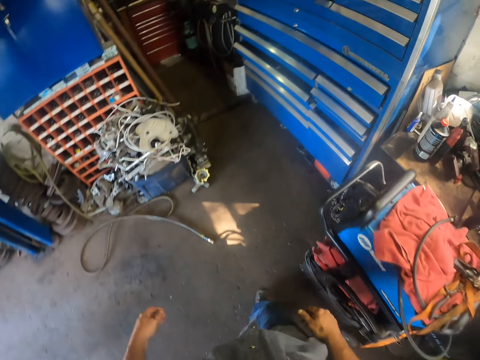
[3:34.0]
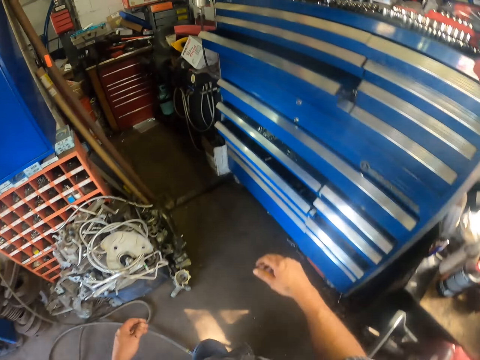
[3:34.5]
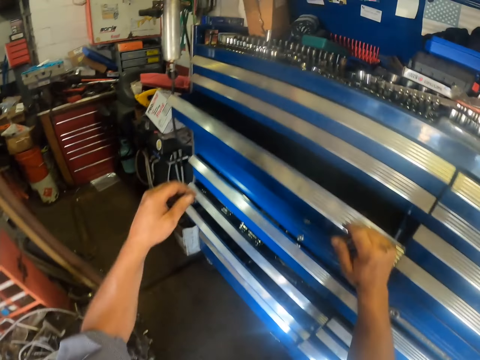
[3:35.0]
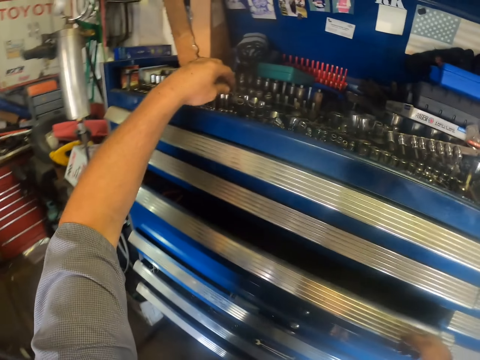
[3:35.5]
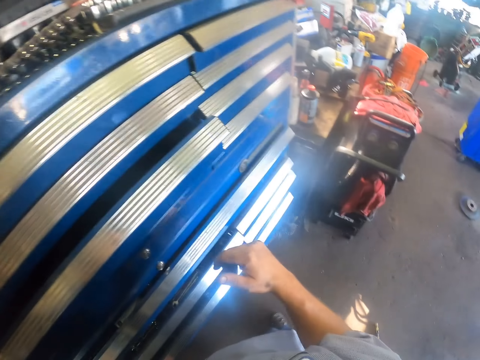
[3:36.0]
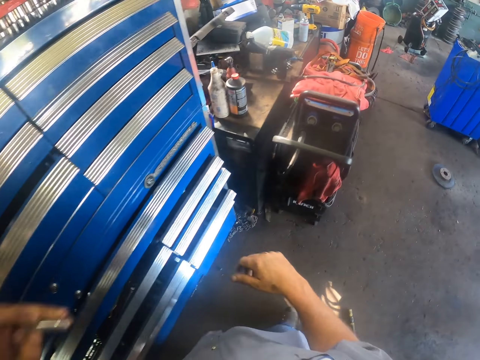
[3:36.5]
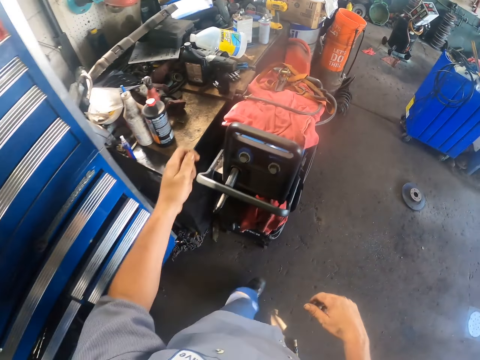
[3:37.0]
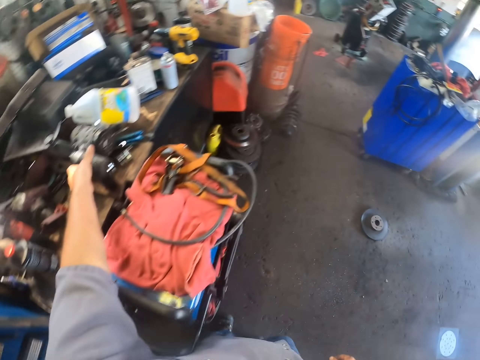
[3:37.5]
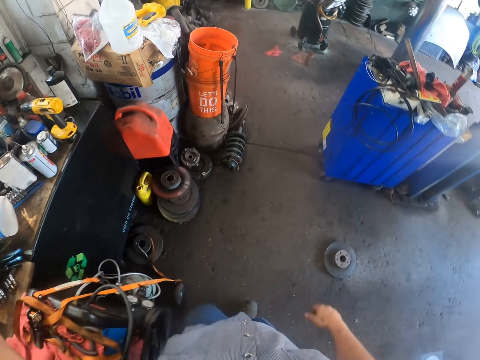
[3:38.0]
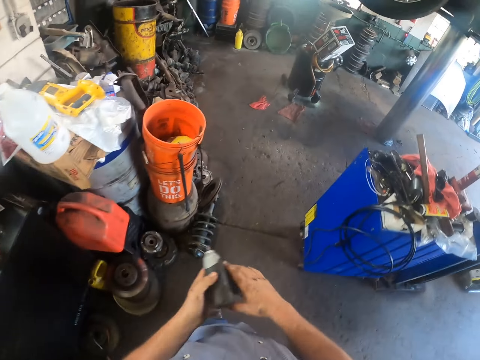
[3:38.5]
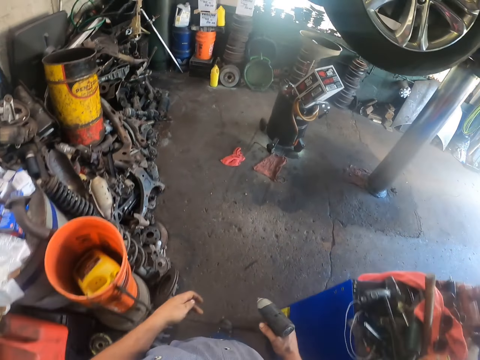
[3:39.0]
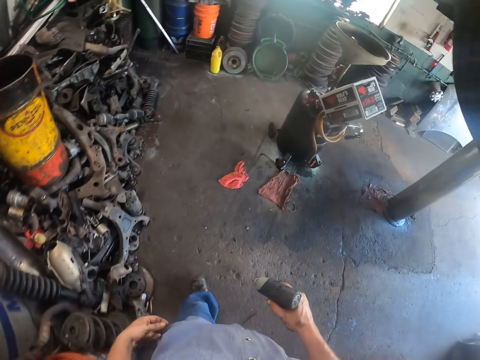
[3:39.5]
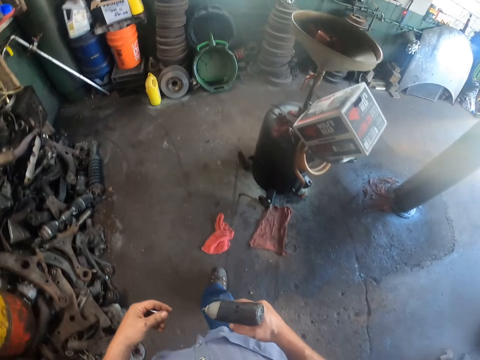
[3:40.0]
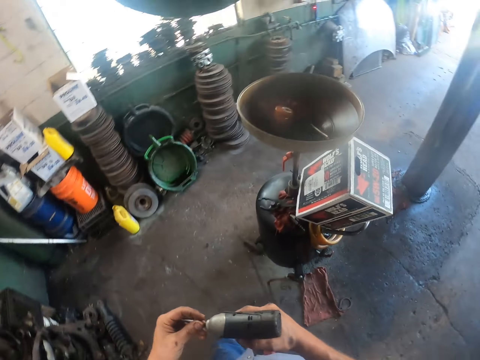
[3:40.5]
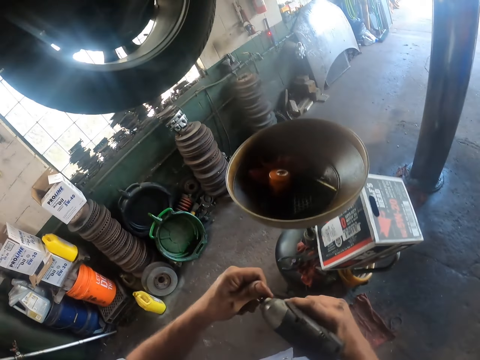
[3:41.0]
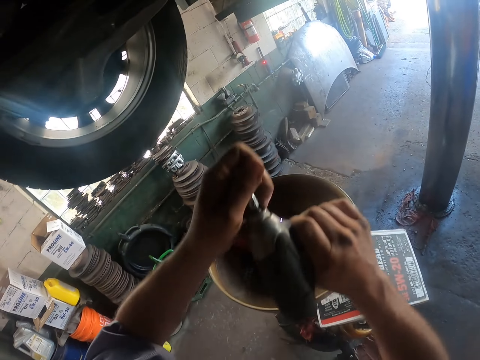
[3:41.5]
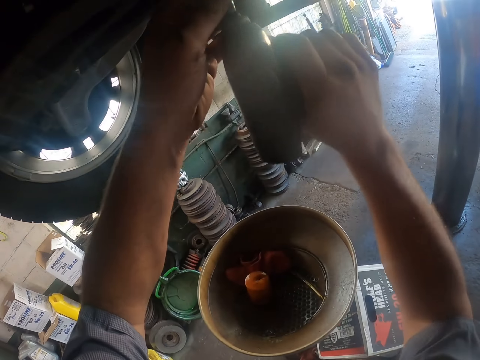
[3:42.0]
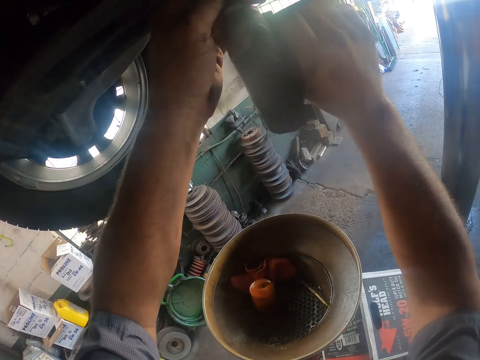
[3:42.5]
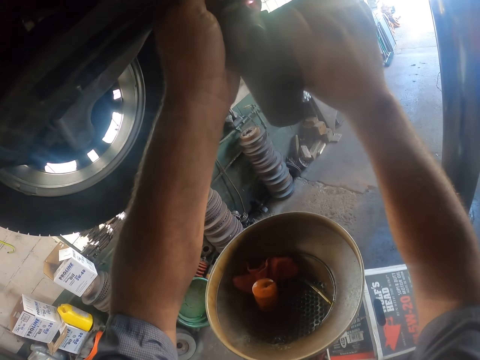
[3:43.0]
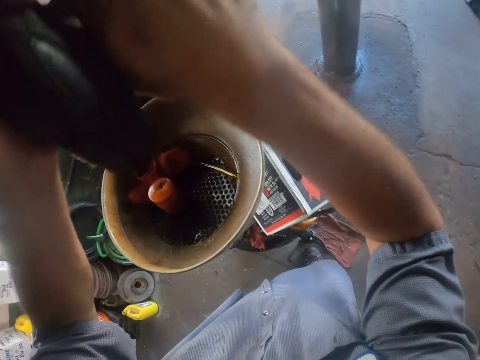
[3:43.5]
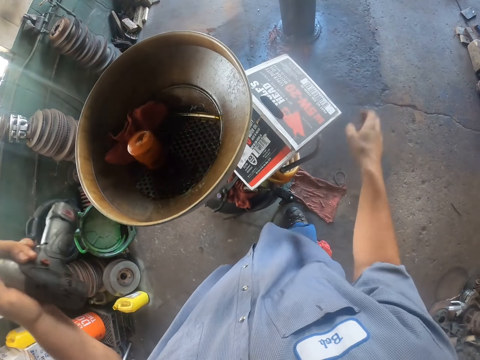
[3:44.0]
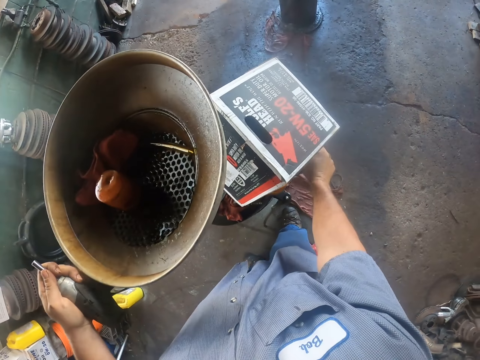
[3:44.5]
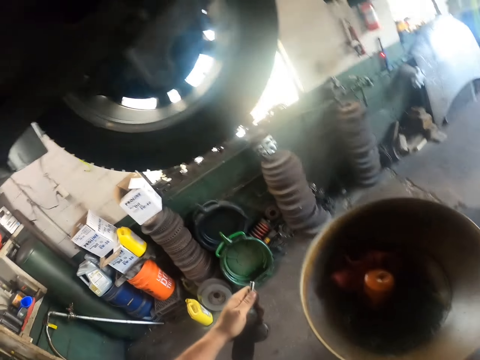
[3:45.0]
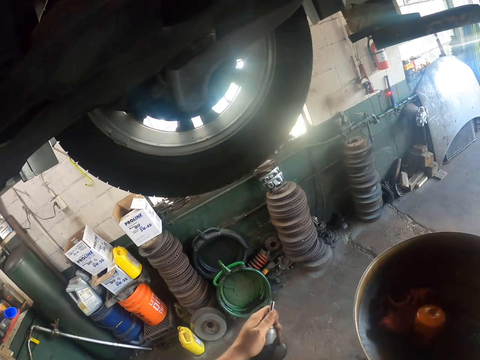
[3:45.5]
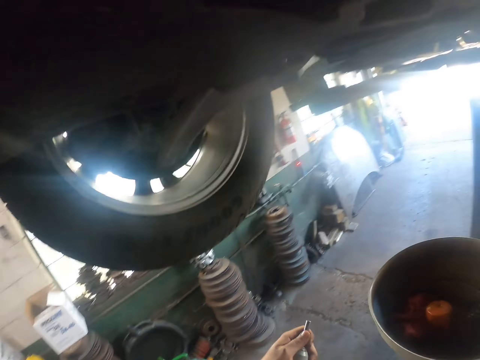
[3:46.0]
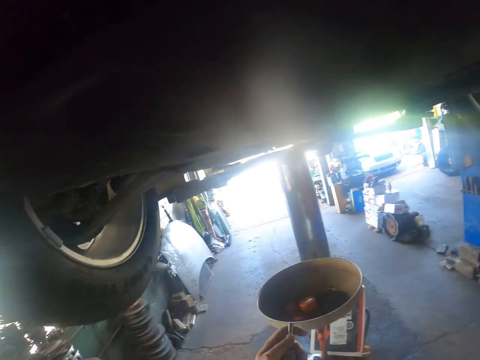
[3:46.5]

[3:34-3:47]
The camera wearer picks up the bolt. They step forward. They pick up the drill. They pass the drill to the right hand. They step forward. They put the bolt on the drill. They pass the drill to the left hand. They move the cylinder.

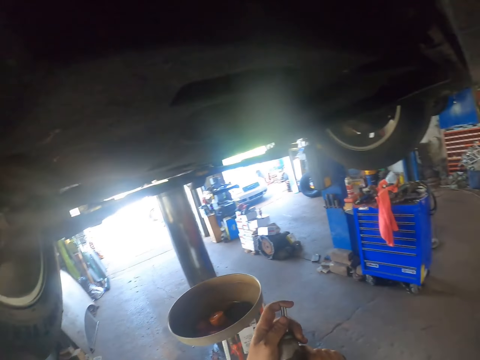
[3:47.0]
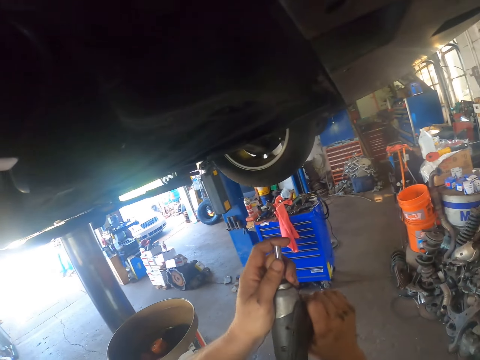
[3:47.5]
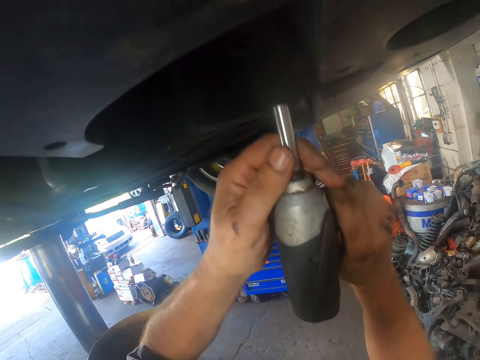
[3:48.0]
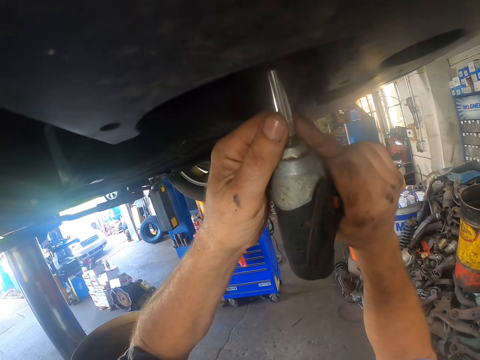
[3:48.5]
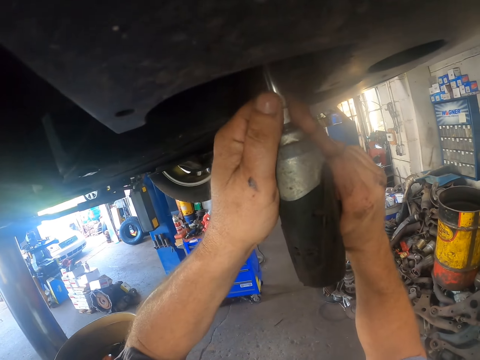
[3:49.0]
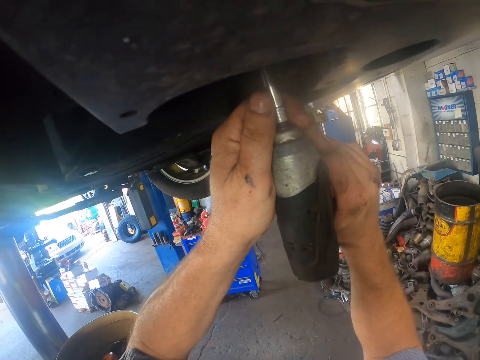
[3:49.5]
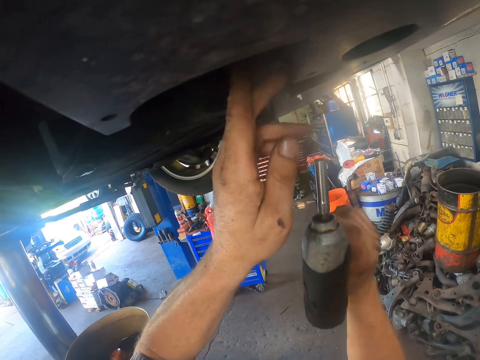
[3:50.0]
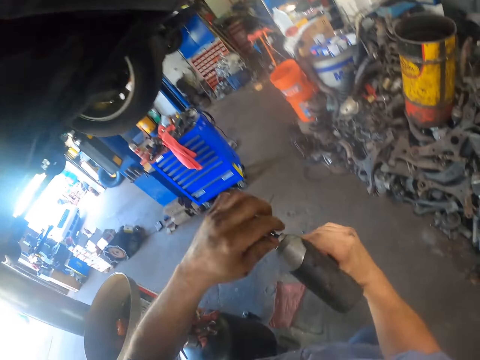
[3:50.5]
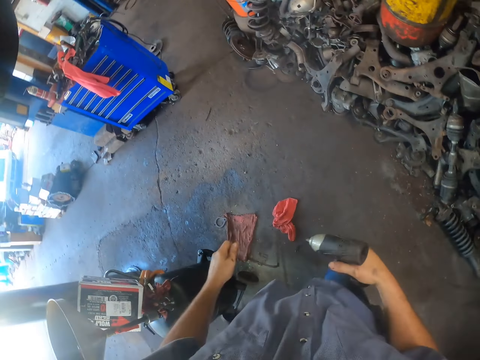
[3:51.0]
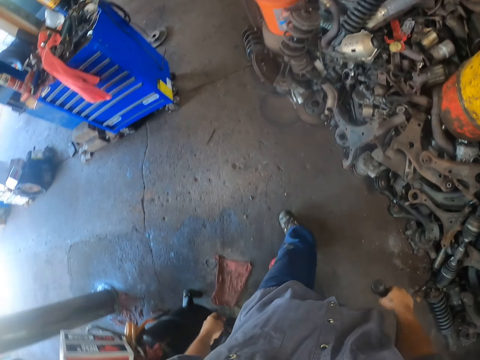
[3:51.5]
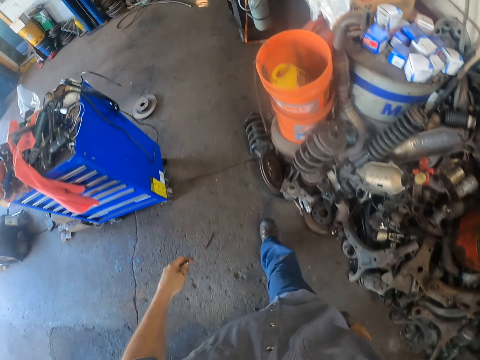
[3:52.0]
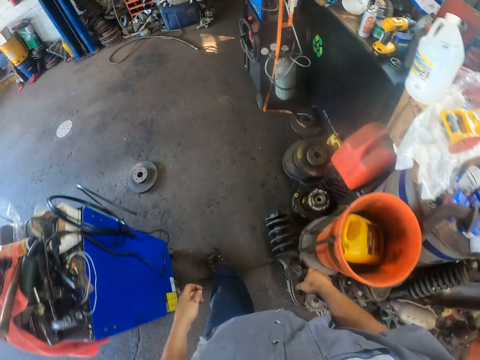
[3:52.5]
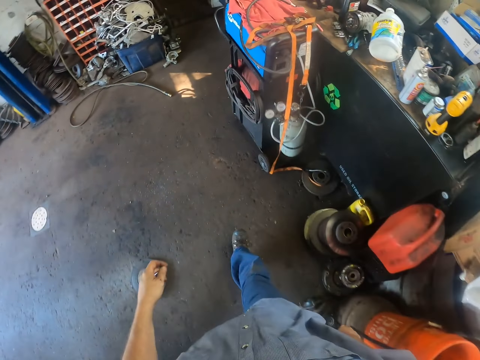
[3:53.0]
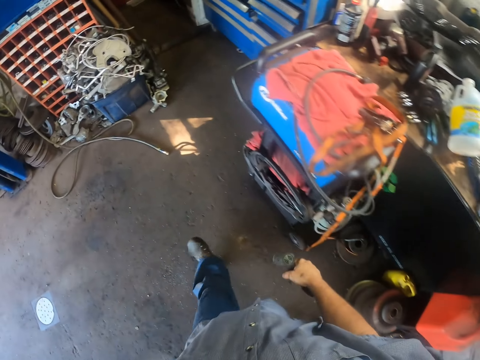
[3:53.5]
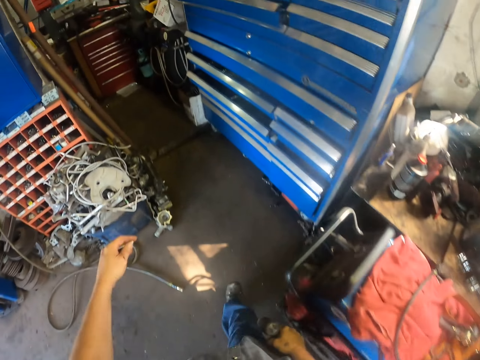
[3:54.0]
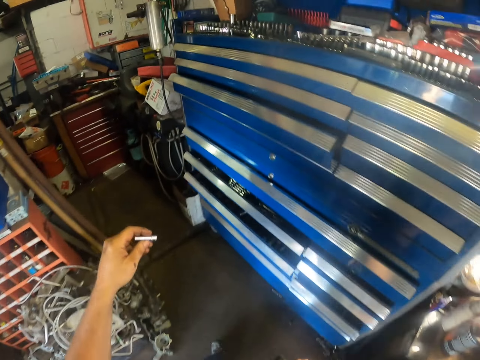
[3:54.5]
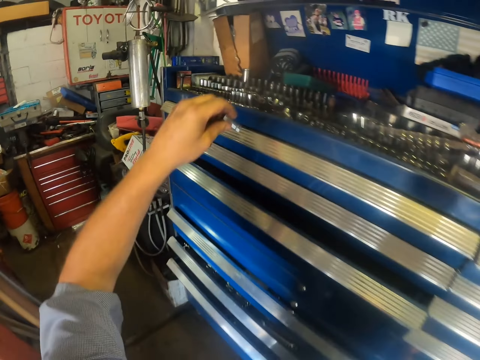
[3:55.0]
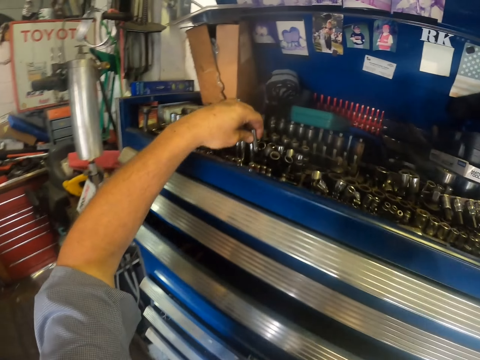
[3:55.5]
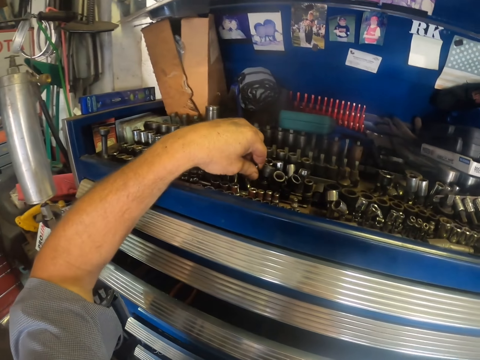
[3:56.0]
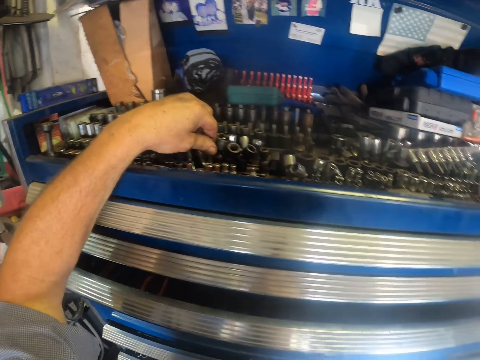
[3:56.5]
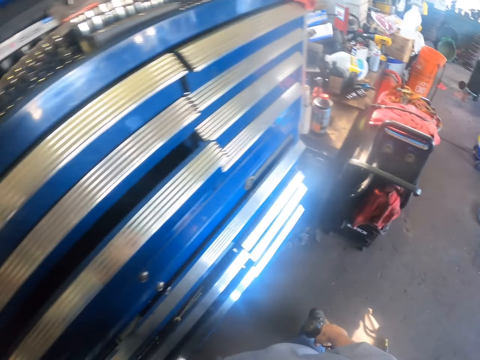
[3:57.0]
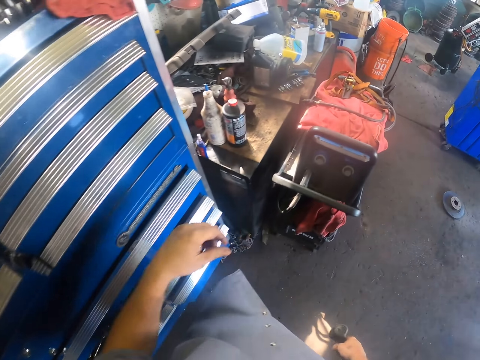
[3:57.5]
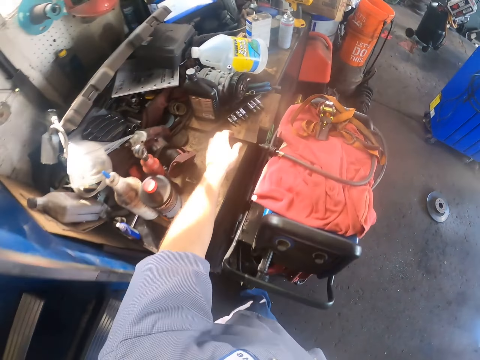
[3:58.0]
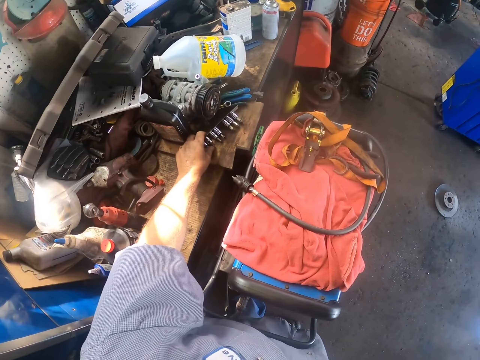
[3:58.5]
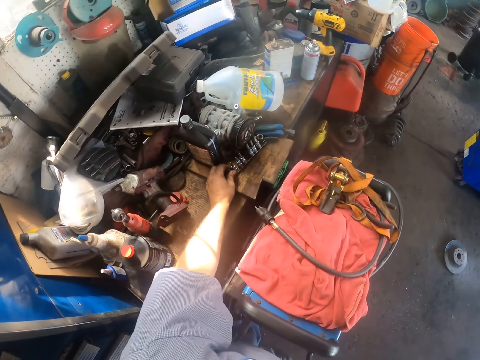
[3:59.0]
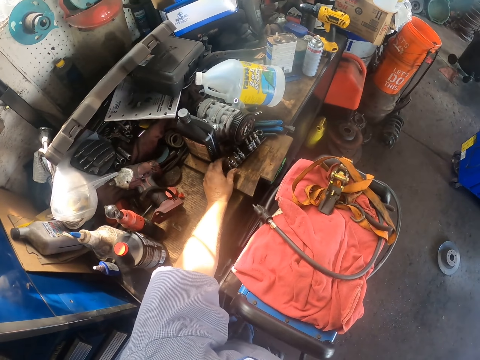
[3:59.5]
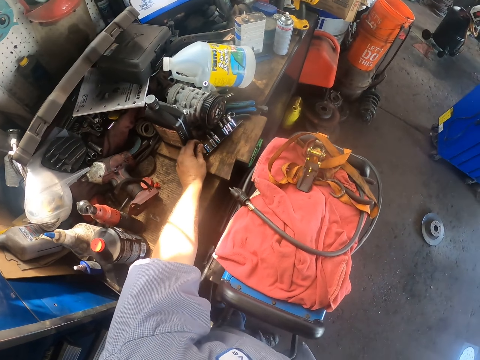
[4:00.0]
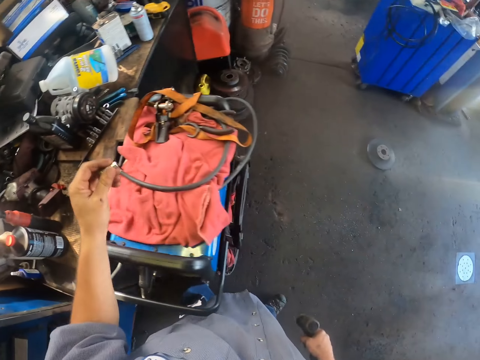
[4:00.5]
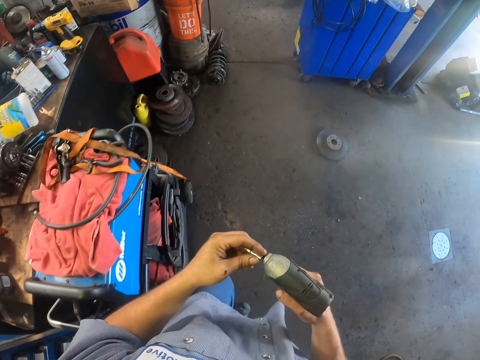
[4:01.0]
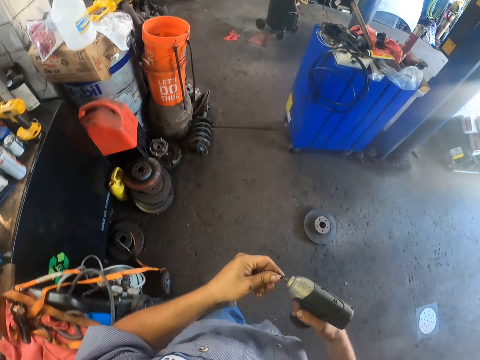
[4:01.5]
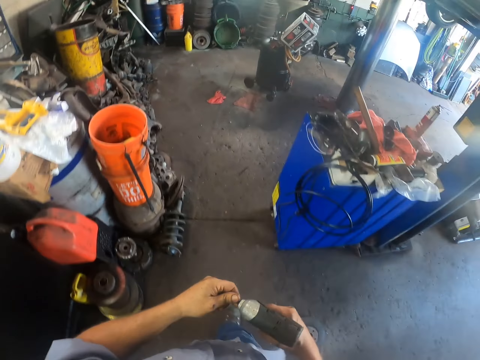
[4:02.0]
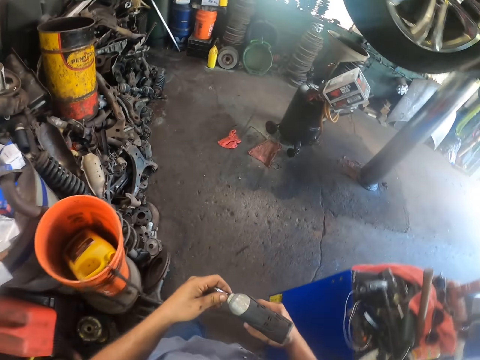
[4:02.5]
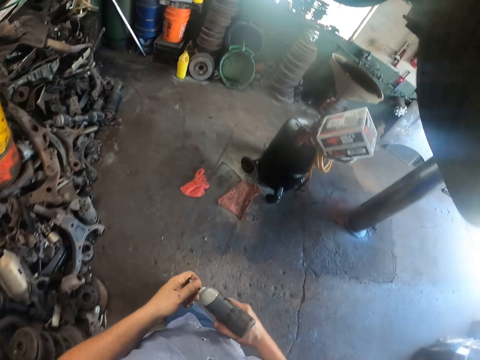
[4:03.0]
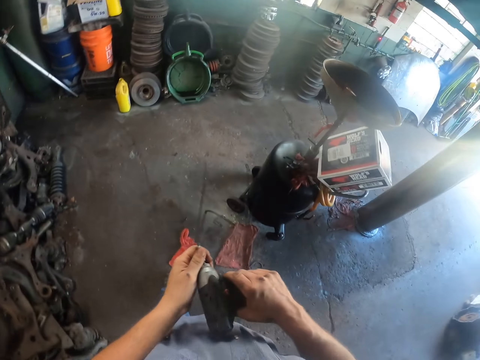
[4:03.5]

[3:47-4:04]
The camera wearer puts the drill on the car part. They drill. They remove the bolt from the drill. They walk around. They put the bolt on the drawer. They look around. They walk around. They turn something. They touch something. They put something on the drill. They pick up a drill socket. They step forward.
